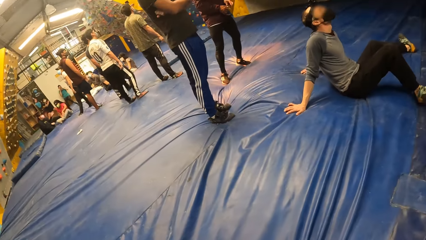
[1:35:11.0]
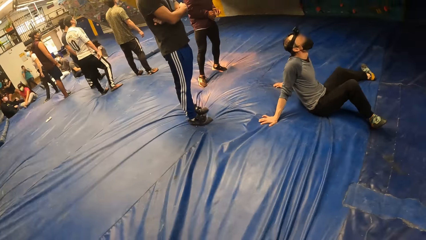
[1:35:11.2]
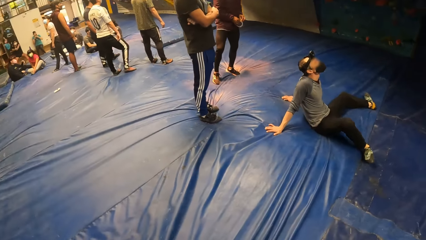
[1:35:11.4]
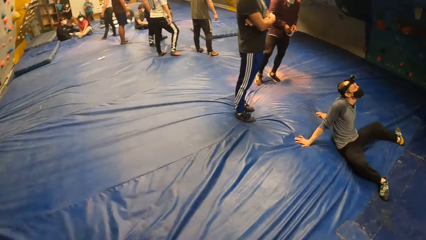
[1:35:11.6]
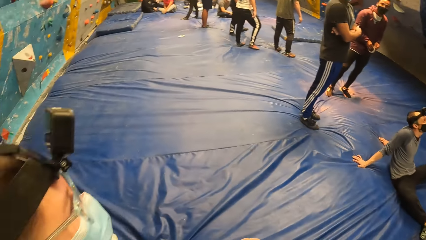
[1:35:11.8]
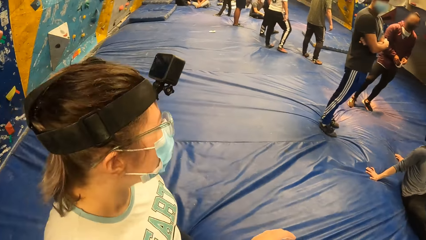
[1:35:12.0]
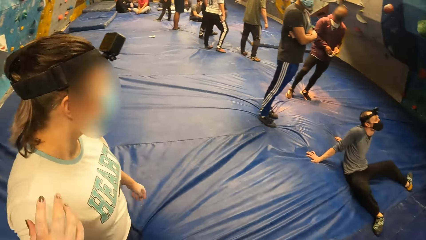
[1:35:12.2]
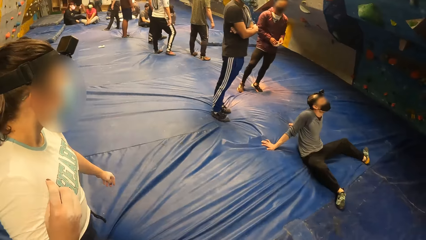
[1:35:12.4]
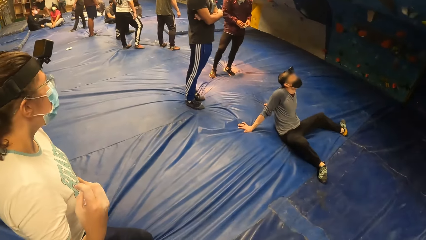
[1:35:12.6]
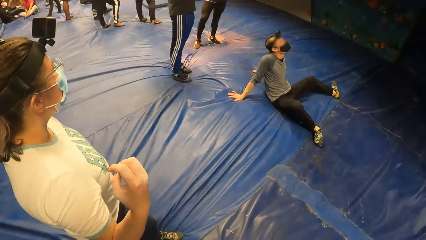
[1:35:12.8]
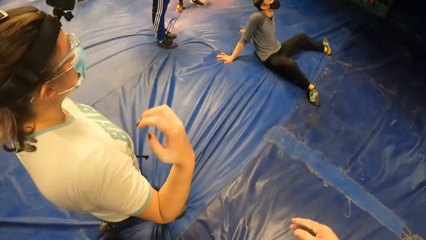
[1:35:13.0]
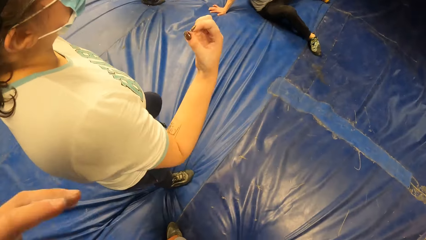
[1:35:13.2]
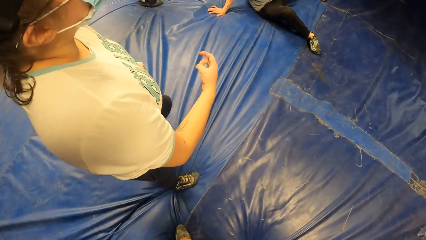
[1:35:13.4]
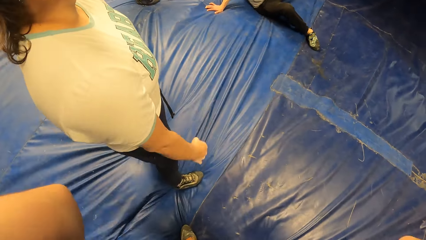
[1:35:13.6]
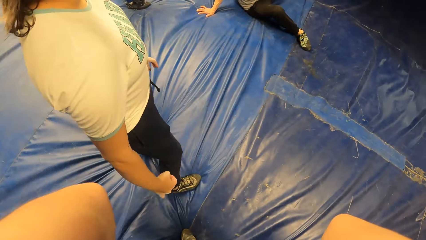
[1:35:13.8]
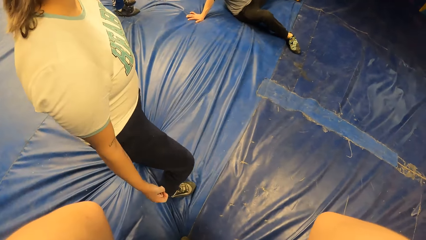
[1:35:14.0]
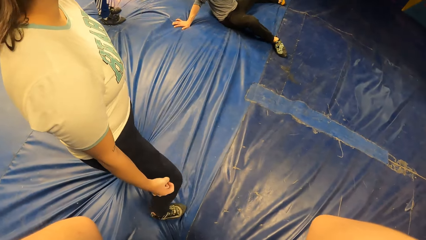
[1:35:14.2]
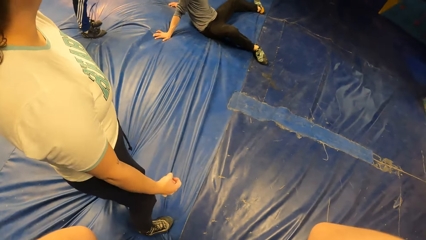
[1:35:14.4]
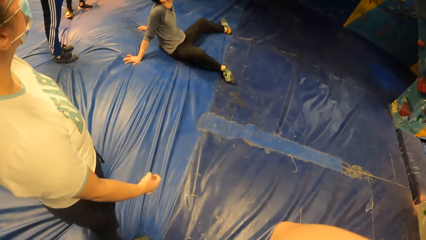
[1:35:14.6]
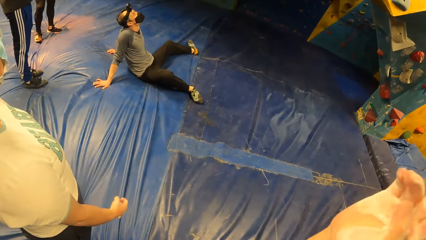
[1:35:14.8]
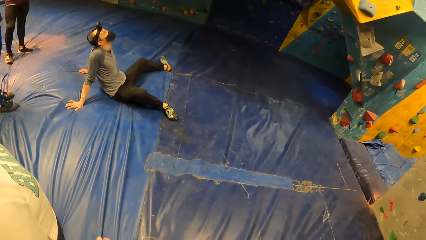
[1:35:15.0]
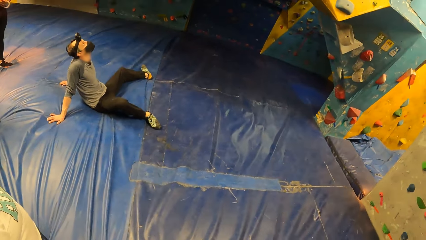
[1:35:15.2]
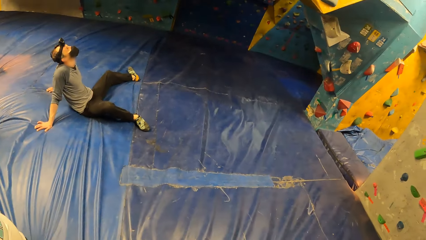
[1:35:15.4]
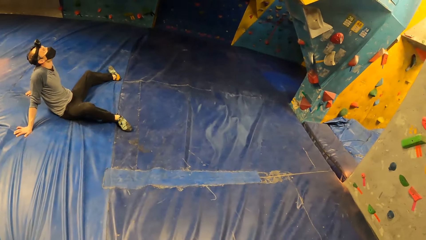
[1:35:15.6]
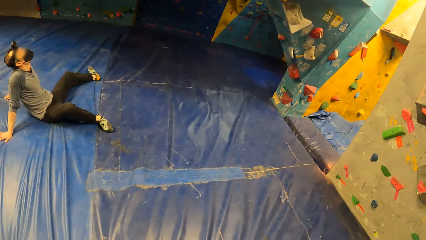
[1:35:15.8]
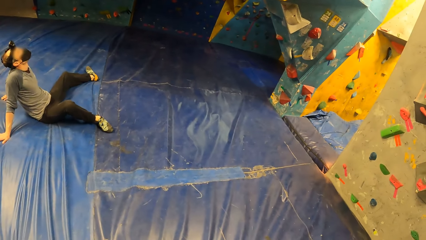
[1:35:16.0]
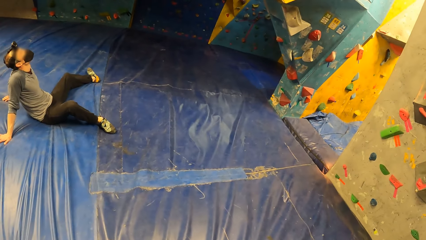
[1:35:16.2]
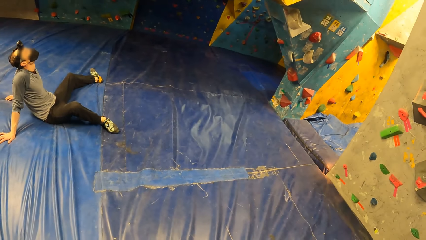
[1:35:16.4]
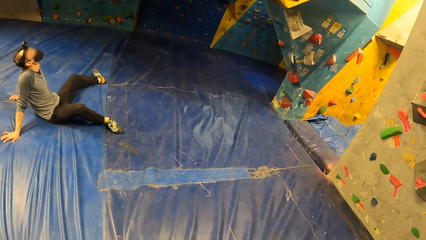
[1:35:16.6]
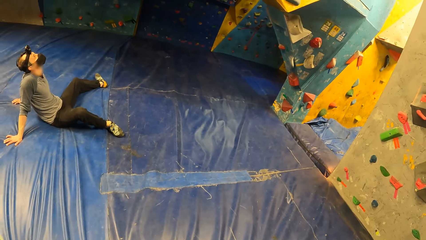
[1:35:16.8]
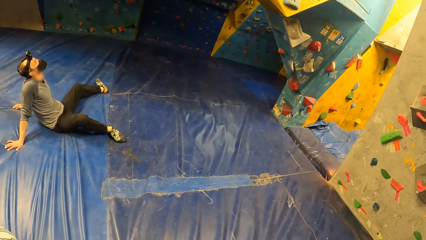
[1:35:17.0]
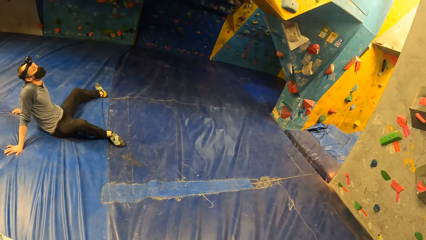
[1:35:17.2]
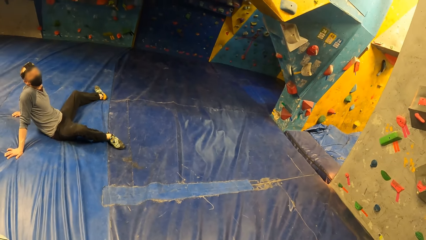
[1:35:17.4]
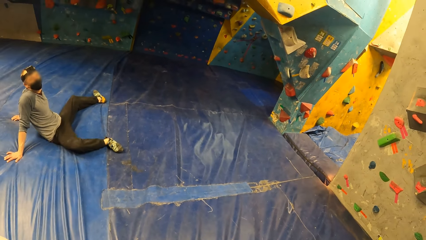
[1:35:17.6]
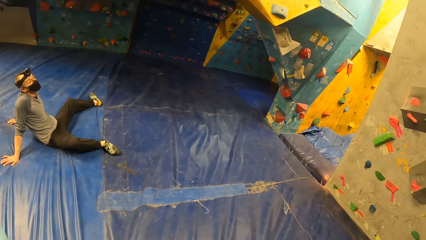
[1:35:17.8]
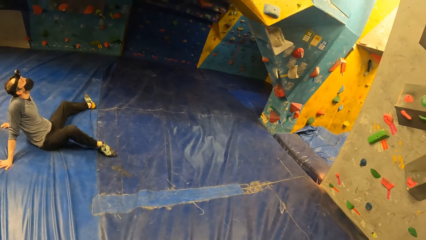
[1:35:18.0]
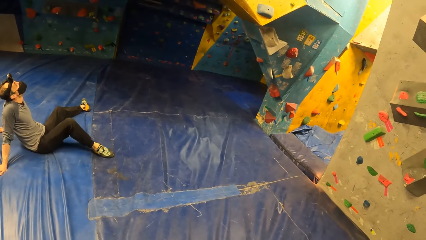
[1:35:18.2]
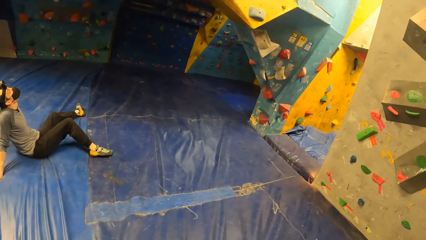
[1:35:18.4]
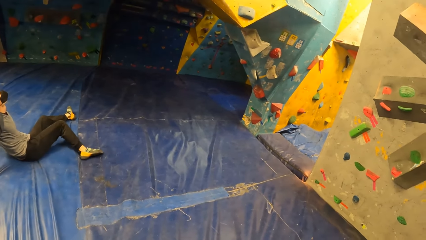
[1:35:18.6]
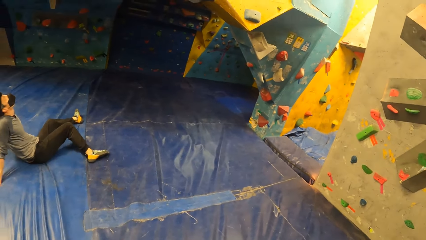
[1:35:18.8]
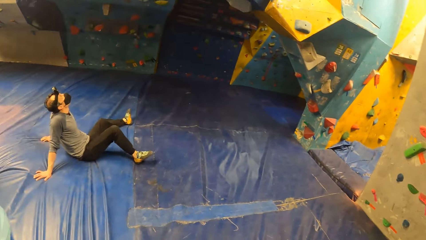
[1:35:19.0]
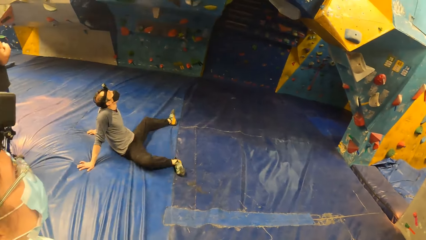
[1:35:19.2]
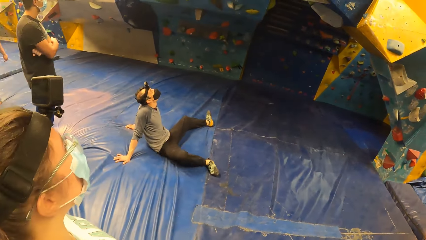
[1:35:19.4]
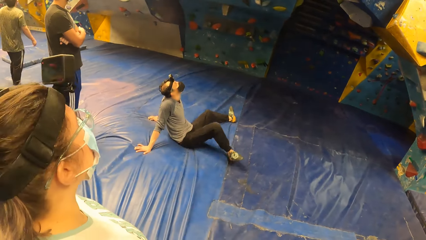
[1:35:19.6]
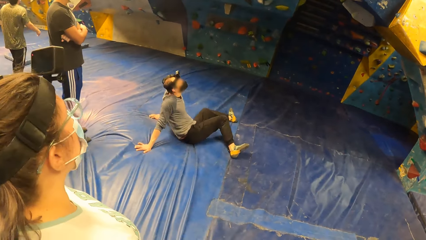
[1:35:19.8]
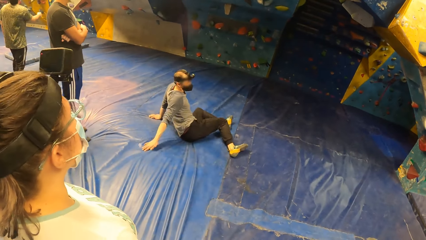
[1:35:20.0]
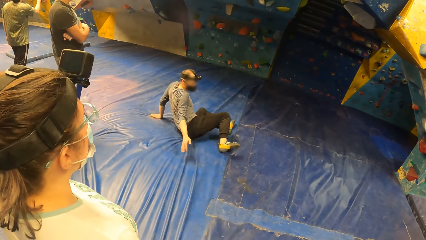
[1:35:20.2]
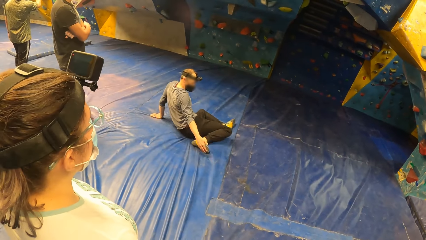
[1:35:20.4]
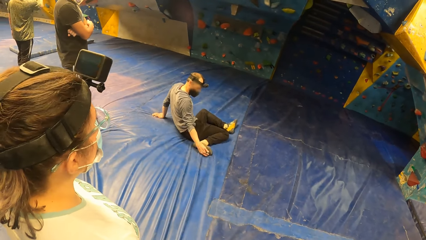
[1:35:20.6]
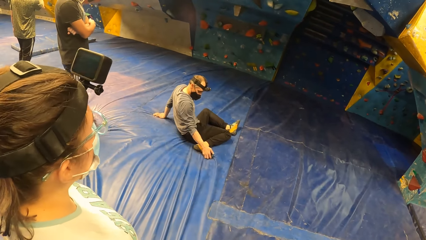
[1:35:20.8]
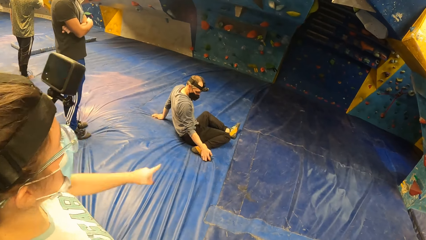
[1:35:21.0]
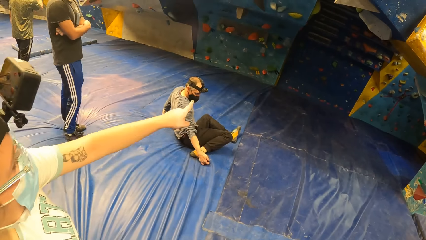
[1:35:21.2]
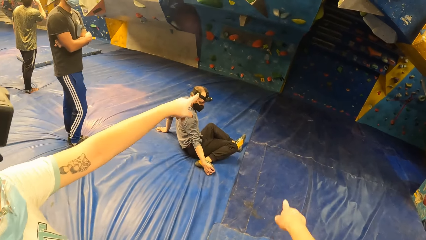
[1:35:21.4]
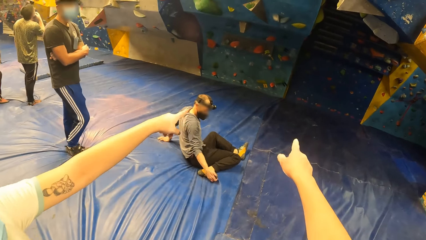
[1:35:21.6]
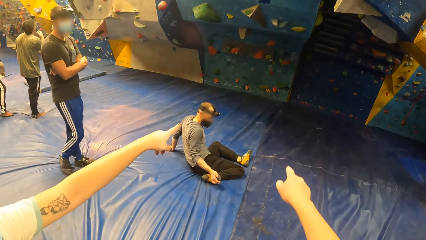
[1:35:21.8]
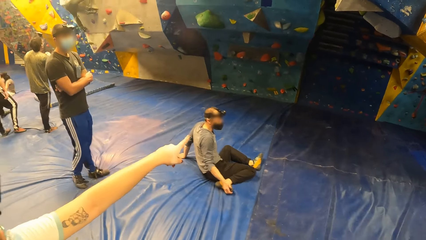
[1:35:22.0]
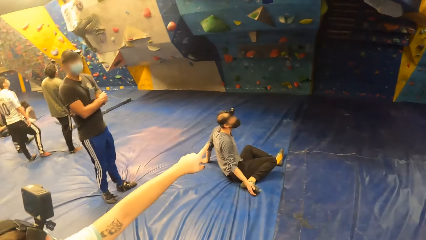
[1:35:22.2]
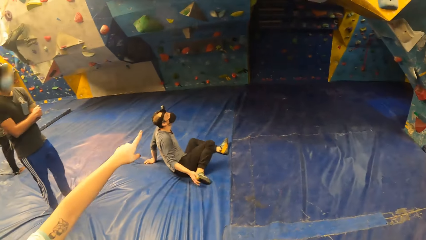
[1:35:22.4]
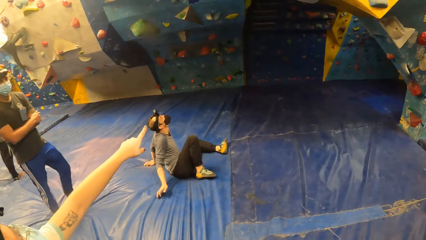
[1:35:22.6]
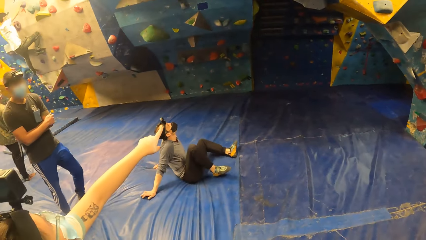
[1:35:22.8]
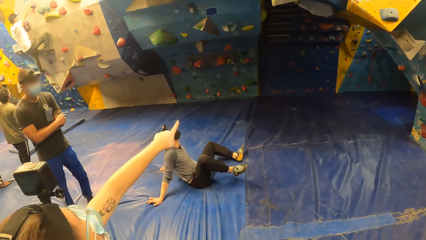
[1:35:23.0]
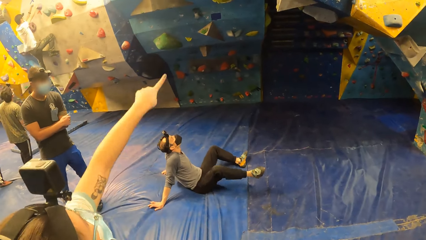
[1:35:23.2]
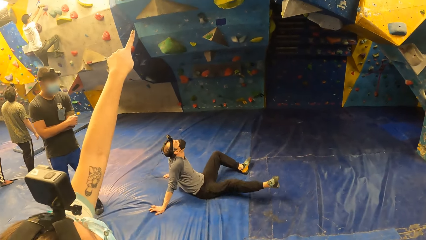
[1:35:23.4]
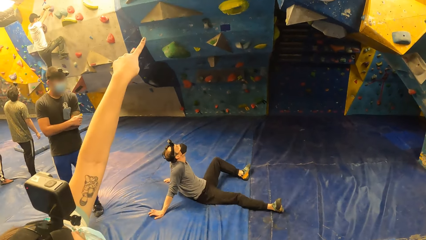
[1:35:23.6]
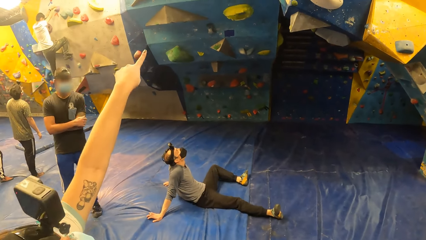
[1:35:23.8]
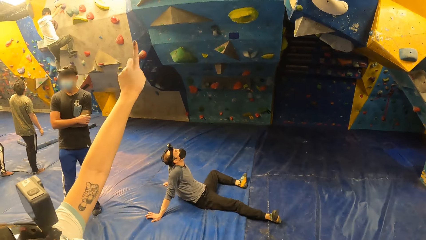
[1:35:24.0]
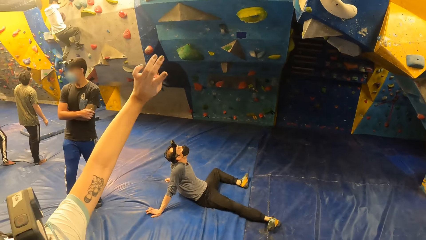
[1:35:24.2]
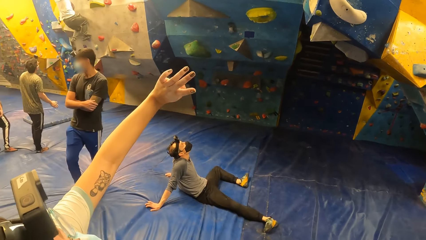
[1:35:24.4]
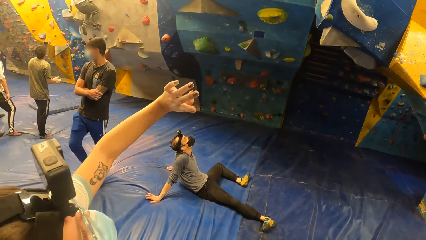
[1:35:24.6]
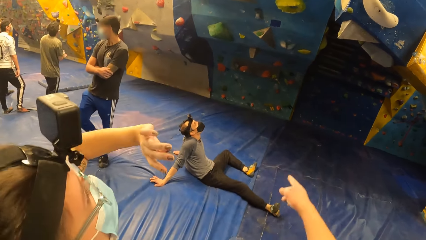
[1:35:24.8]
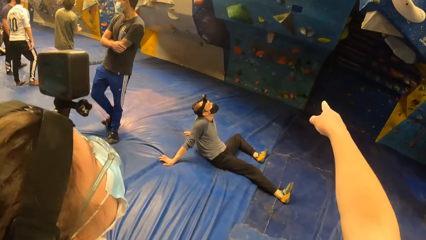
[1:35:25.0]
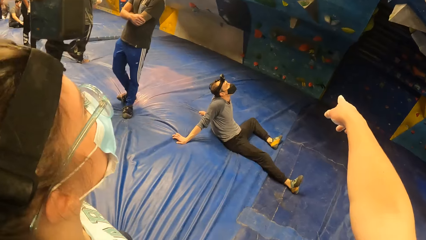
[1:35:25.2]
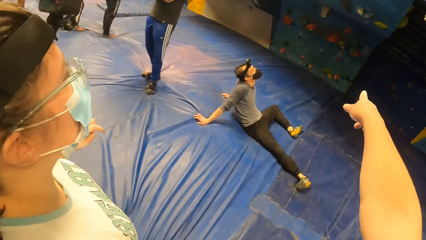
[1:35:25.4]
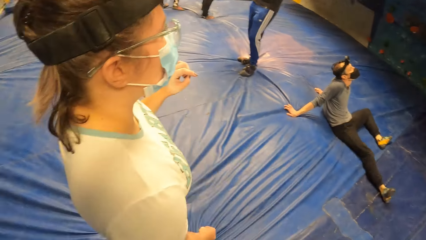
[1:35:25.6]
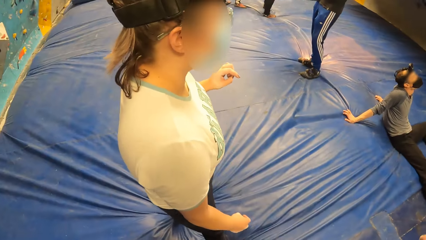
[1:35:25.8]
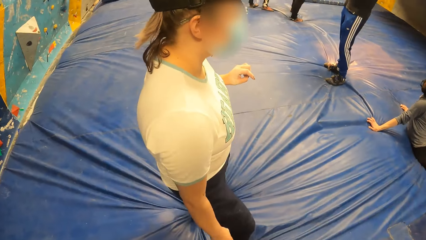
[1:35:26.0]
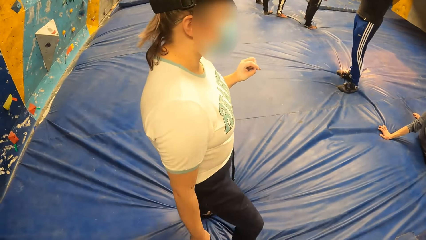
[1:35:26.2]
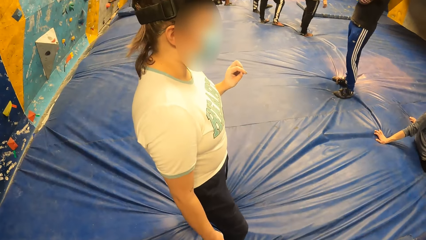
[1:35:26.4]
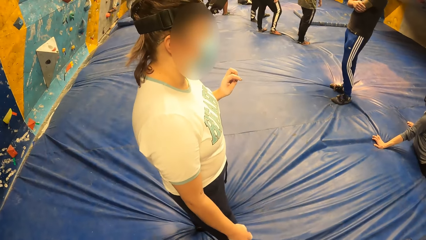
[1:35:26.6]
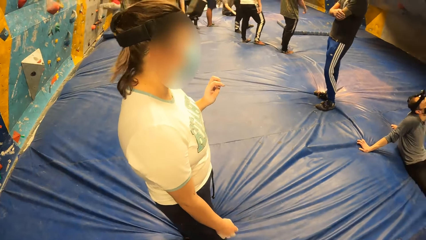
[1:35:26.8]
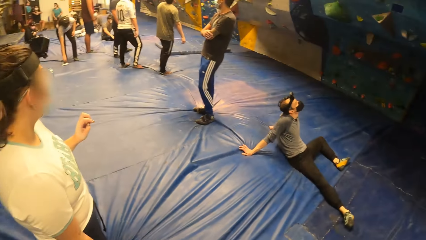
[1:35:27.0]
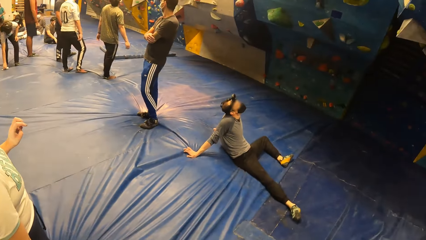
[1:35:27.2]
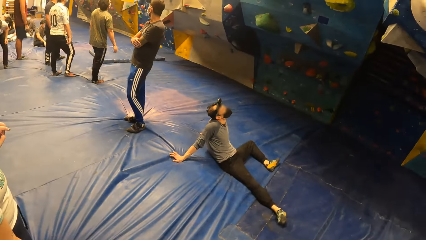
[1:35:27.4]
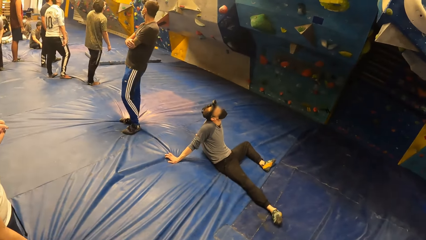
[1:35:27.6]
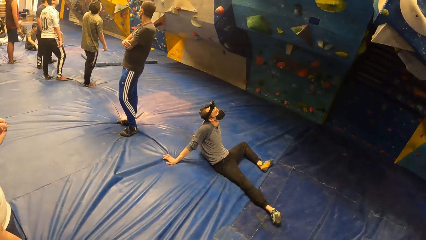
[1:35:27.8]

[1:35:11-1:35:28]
A woman walks towards a man. The man swings his right foot and stretches his right foot. The woman points on the climb wall. The camera wearer points on the climb wall. The woman points up the climb wall. The camera wearer points on the climb wall.
